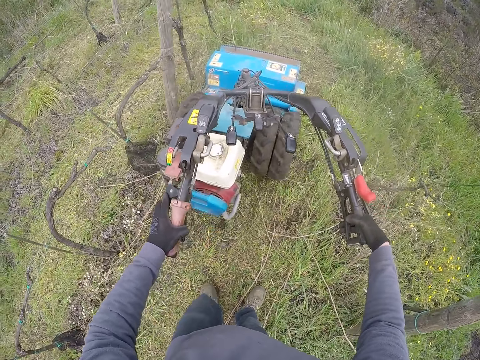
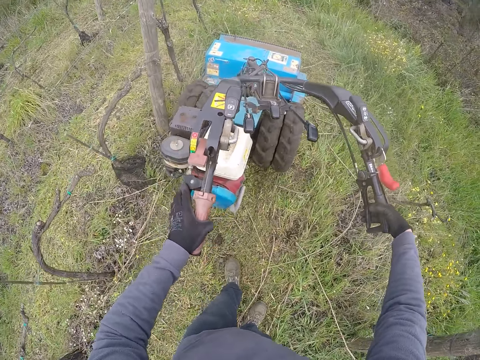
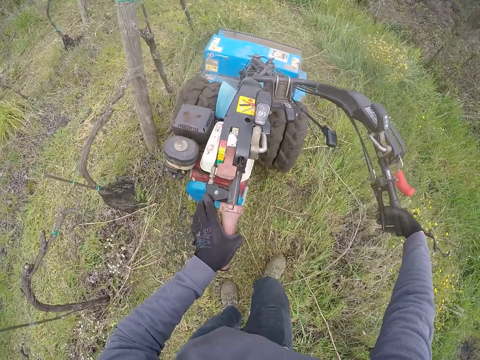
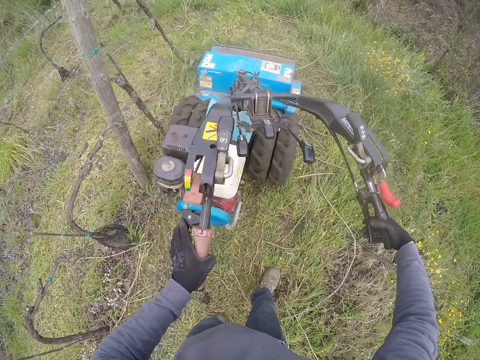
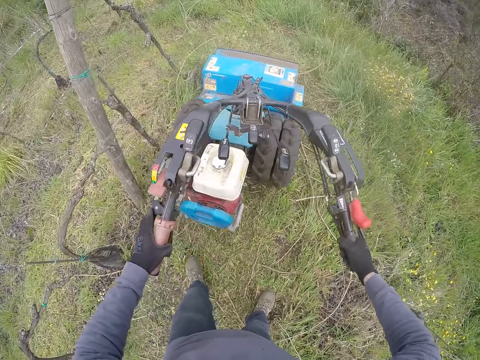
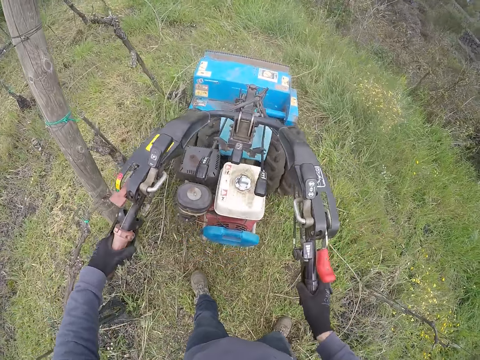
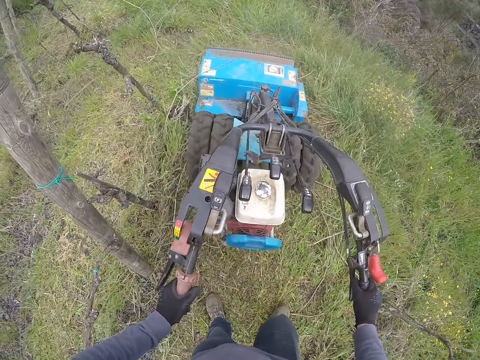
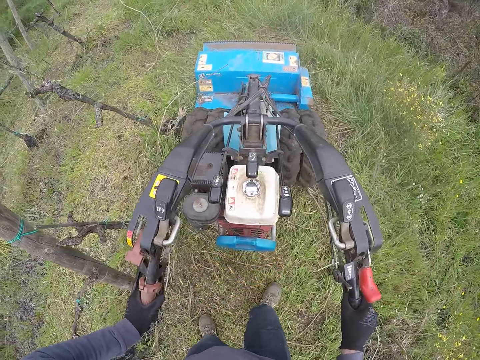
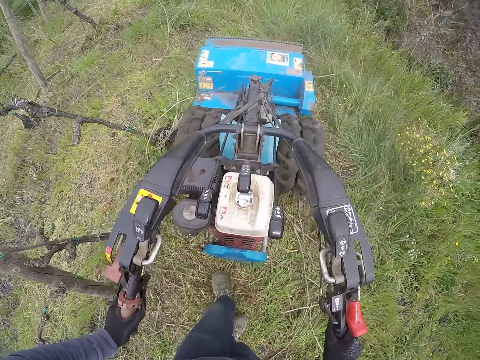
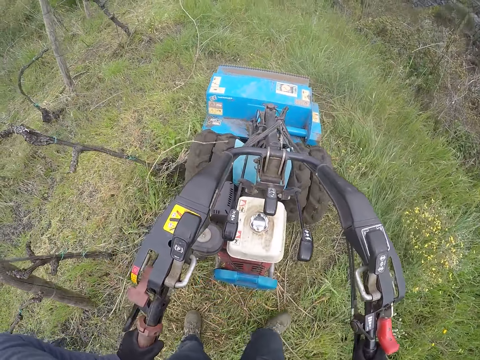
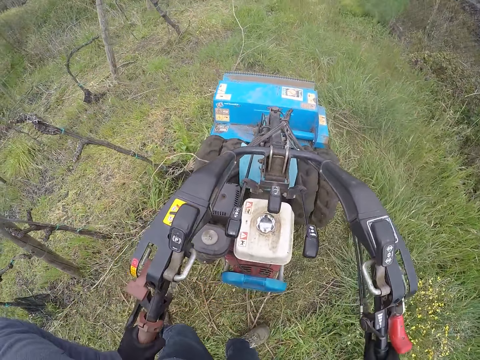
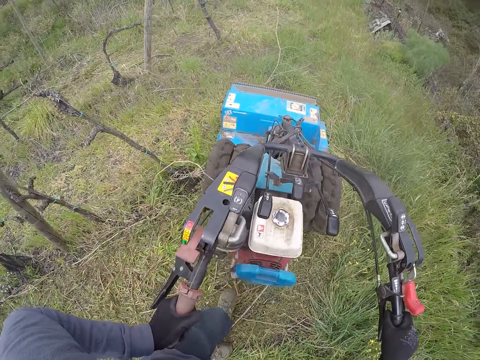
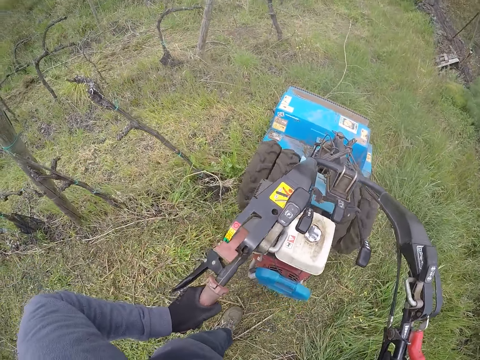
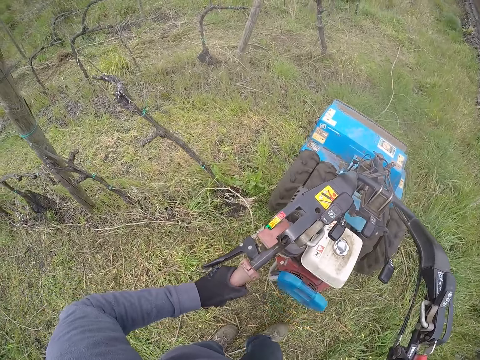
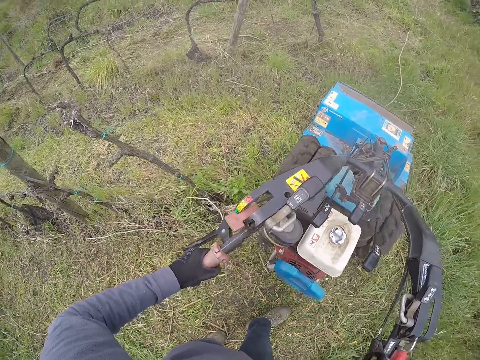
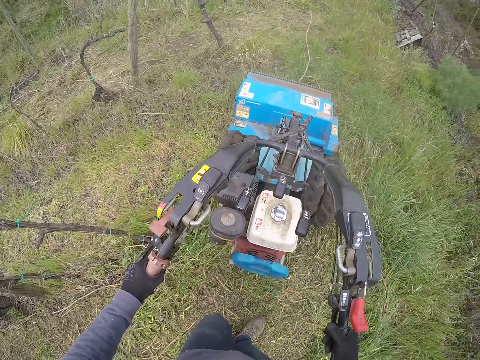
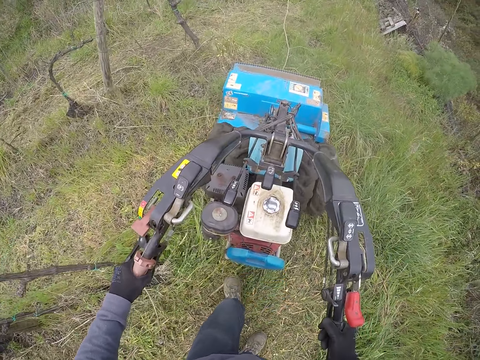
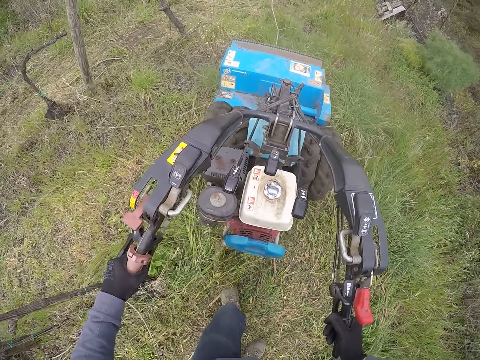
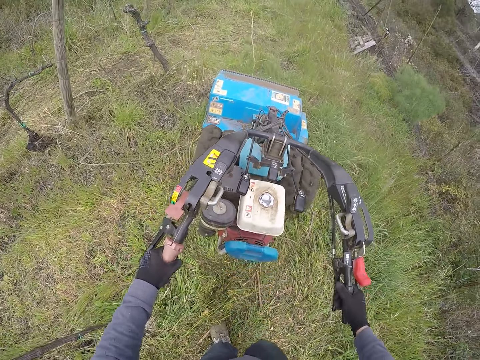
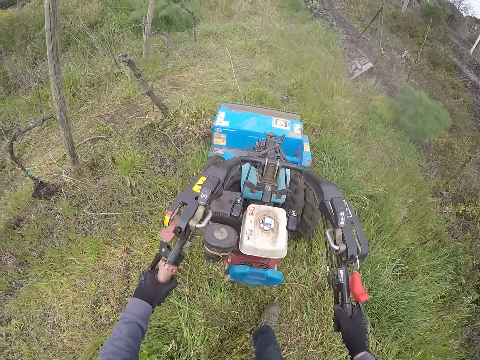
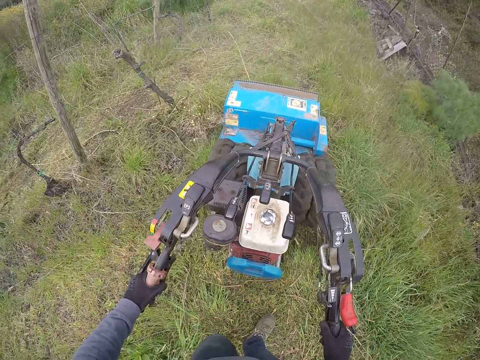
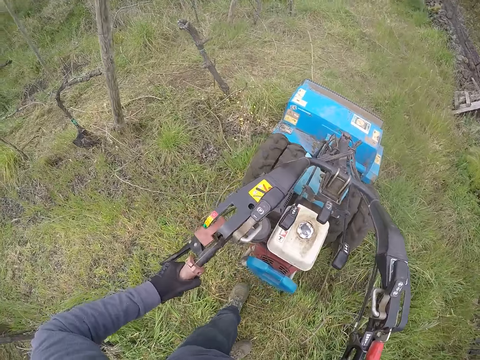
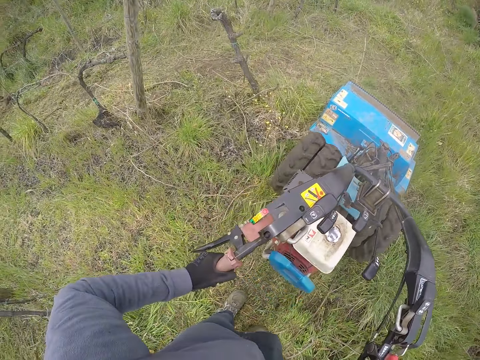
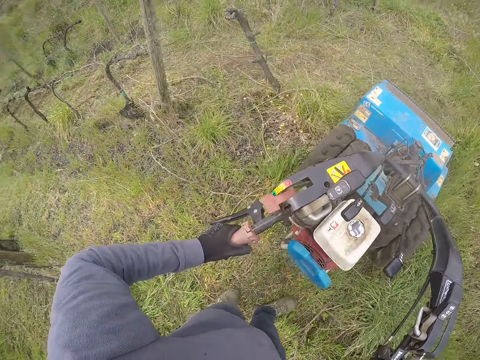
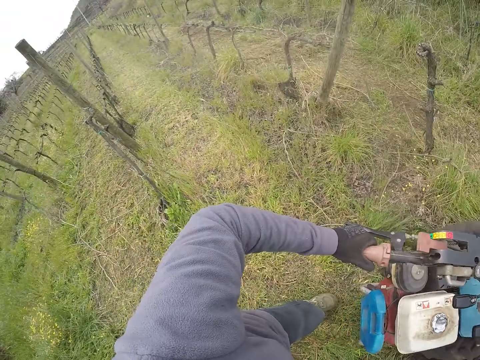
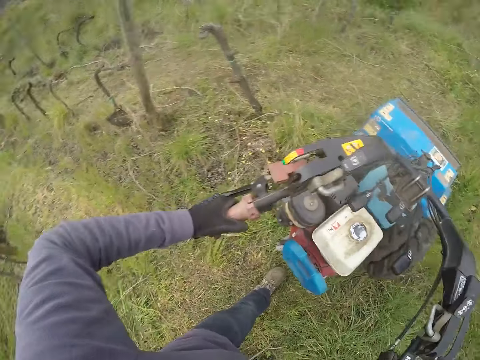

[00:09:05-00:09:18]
The camera wearer turns the lawnmower with both hands.

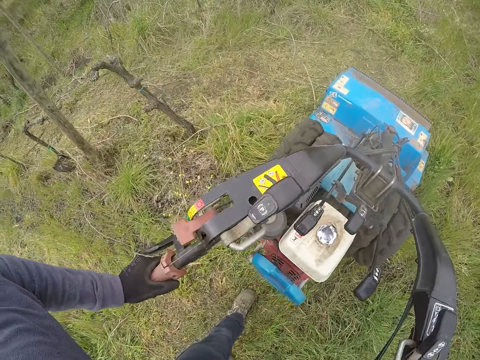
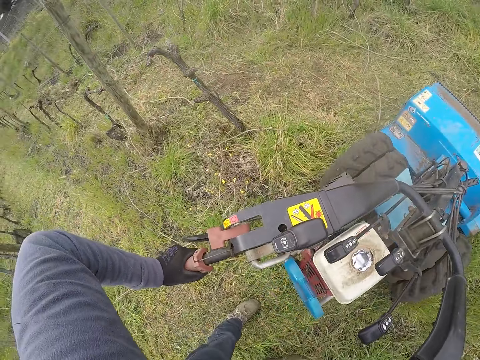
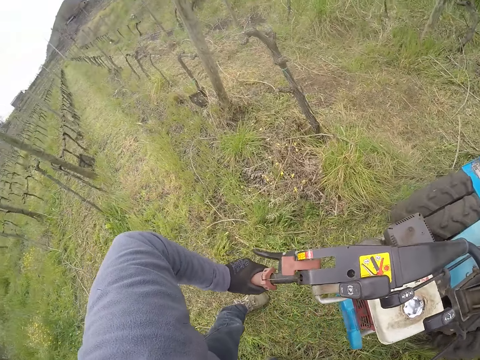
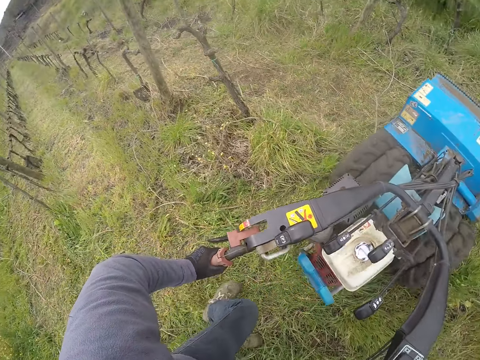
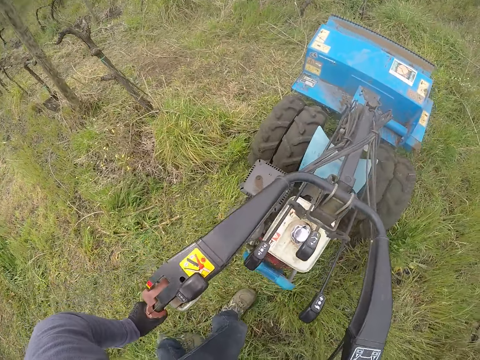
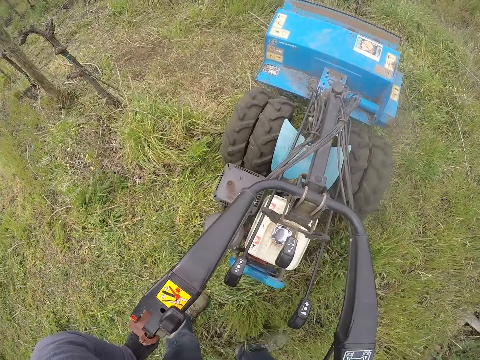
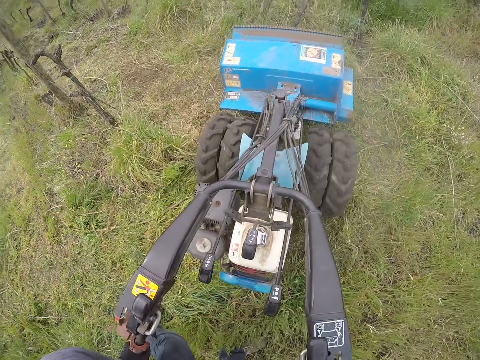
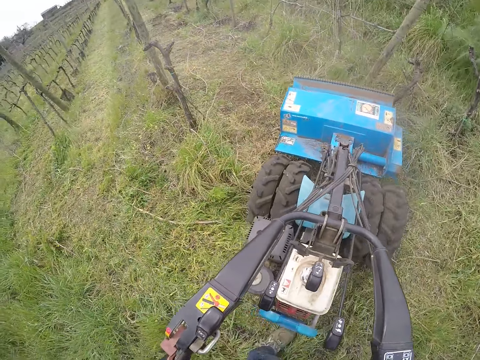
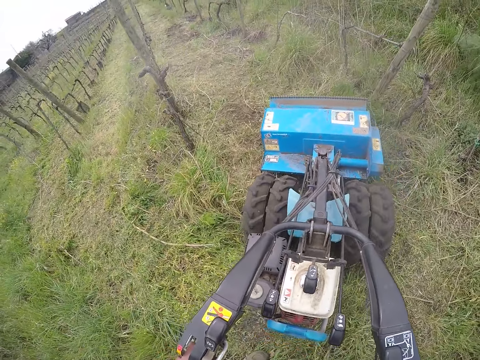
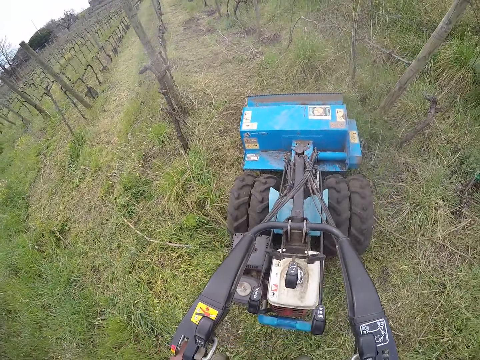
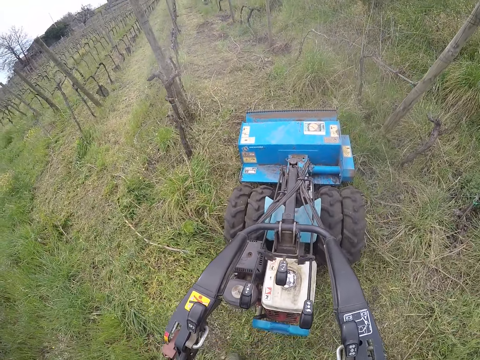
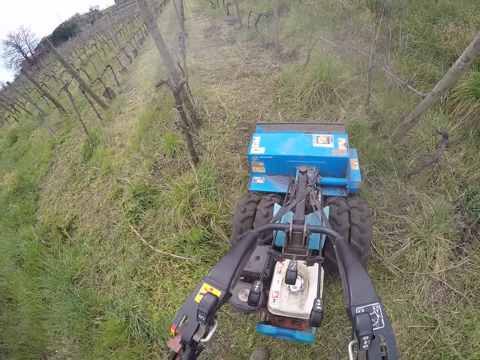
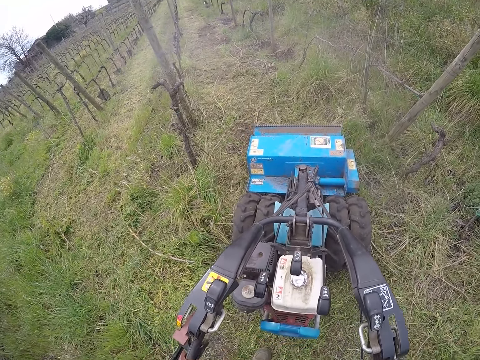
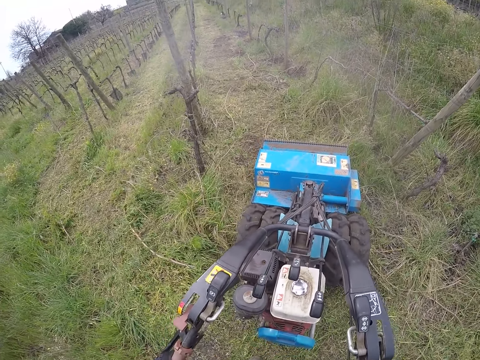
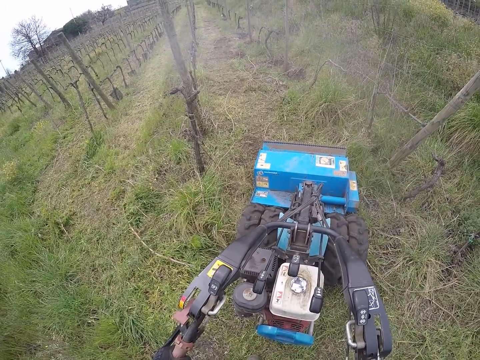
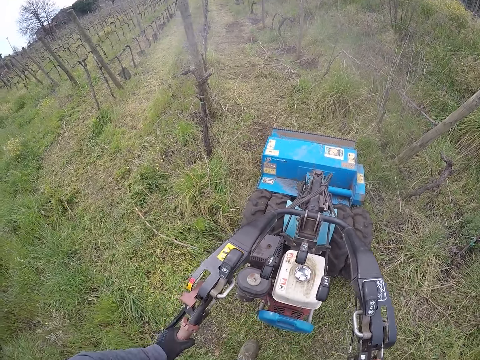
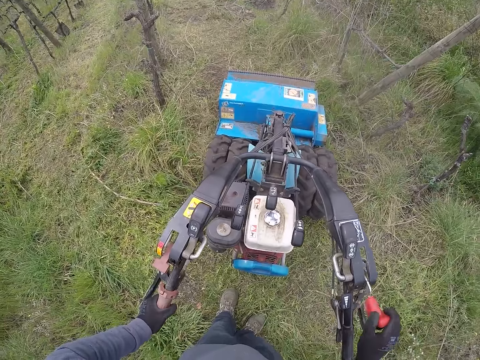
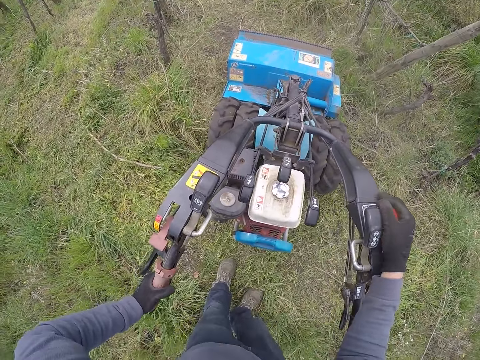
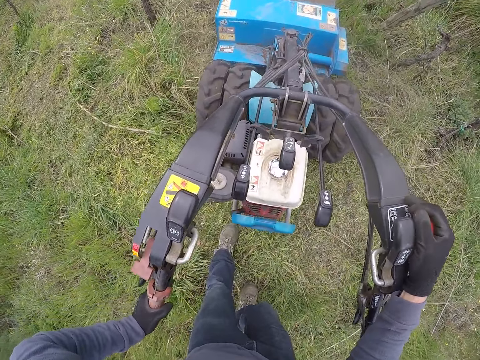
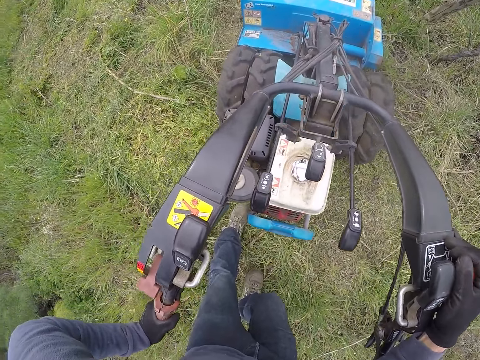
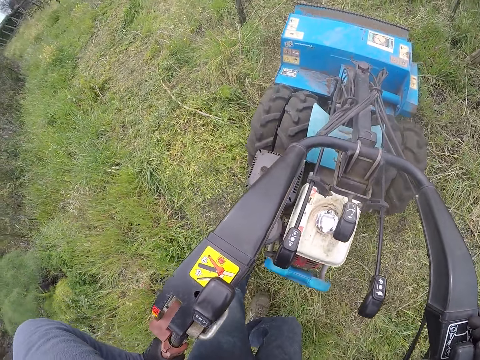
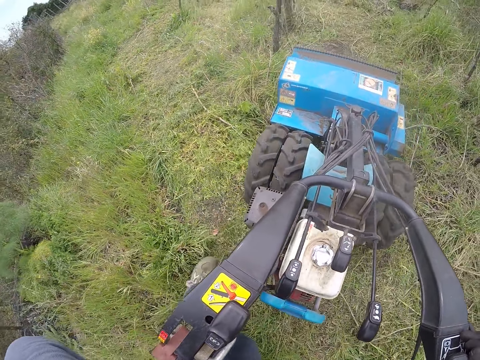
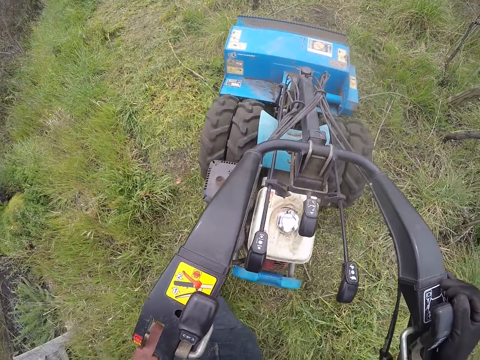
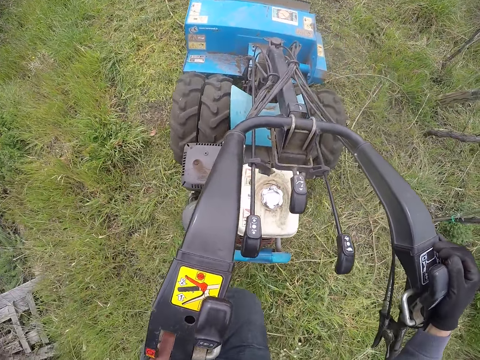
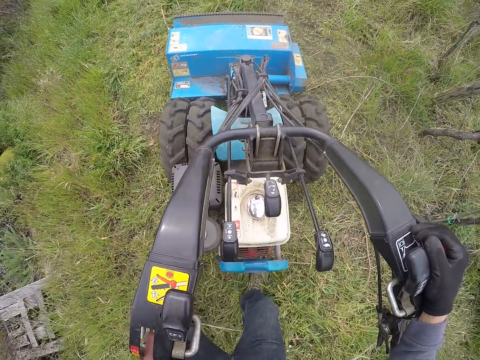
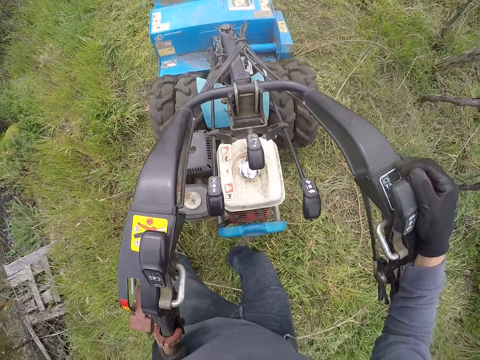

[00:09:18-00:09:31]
The camera wearer stops the lawn mower. He pulls down the traction drive lever of the field mower with his right hand. He pulls the lawn mower.
